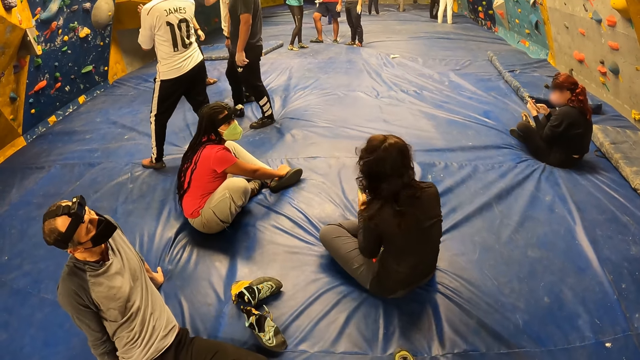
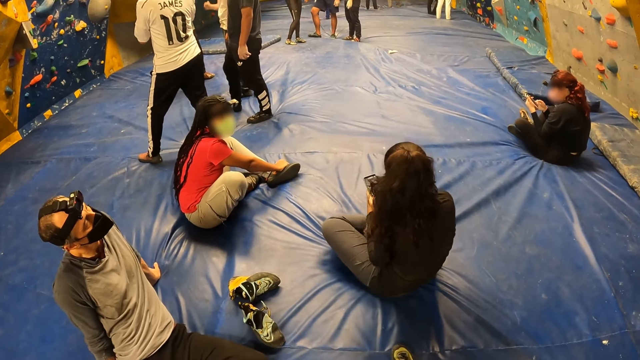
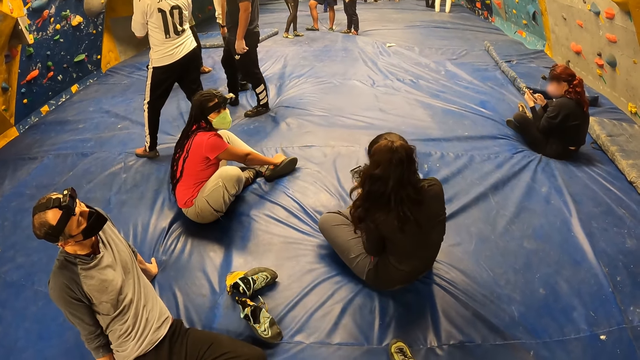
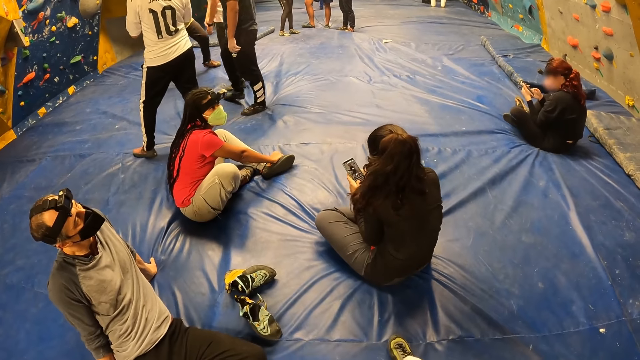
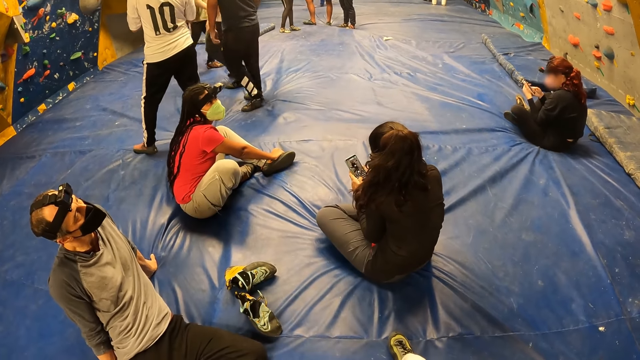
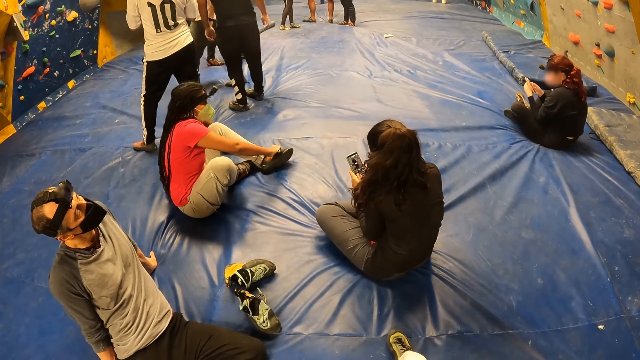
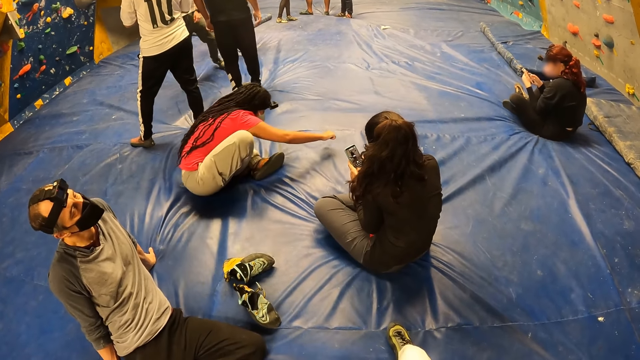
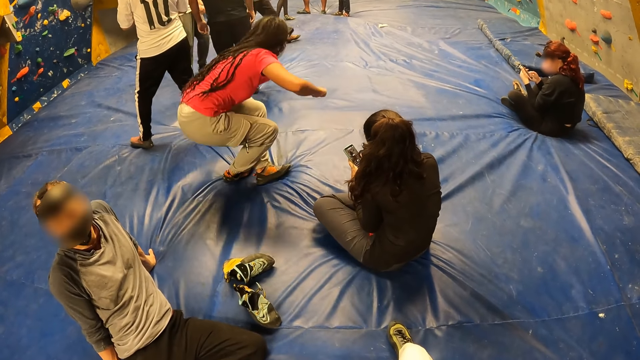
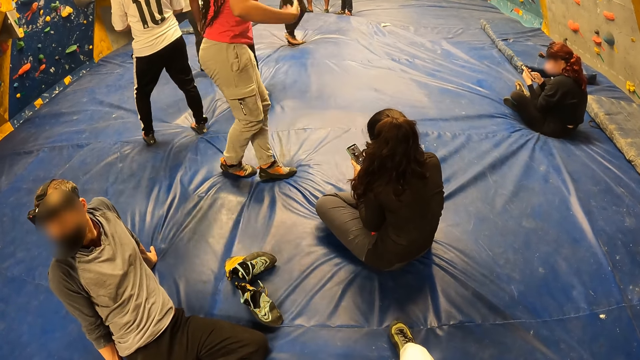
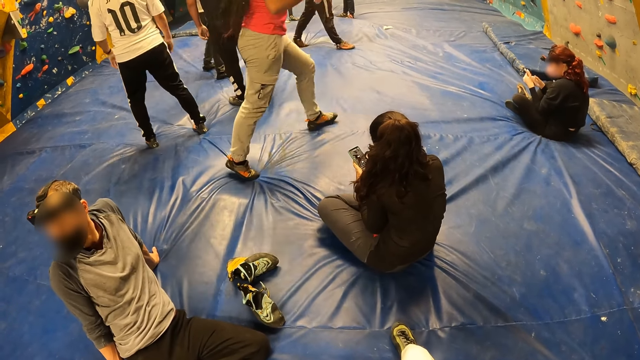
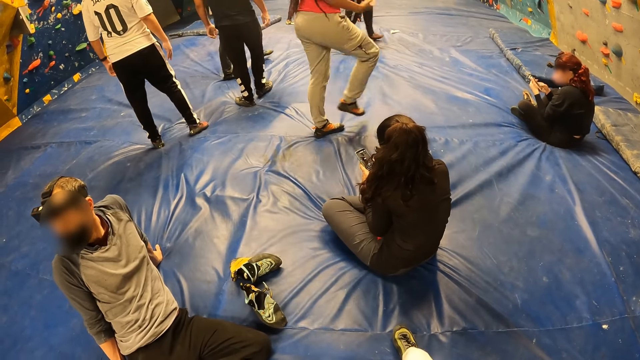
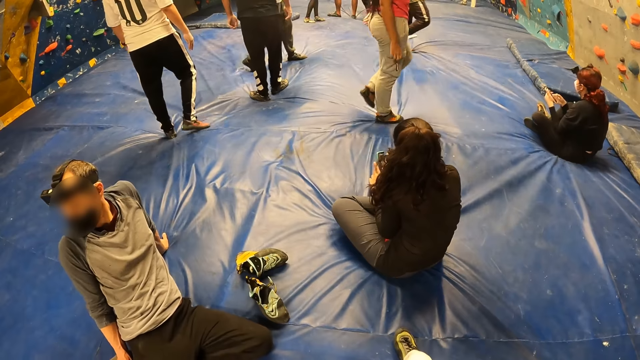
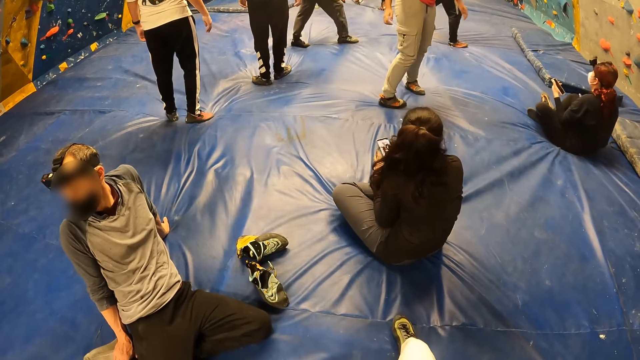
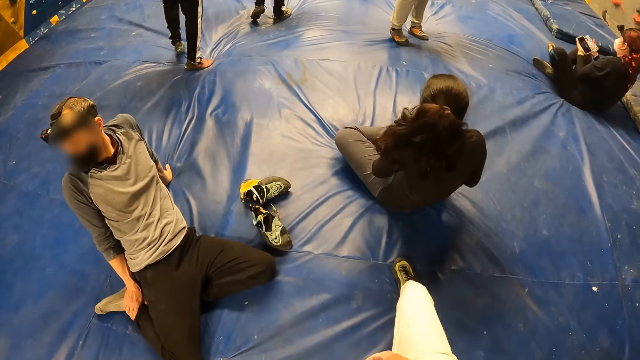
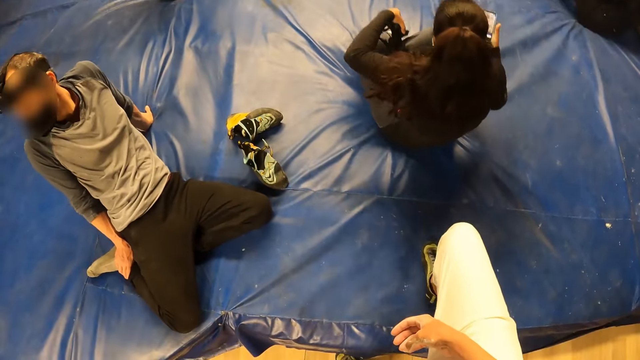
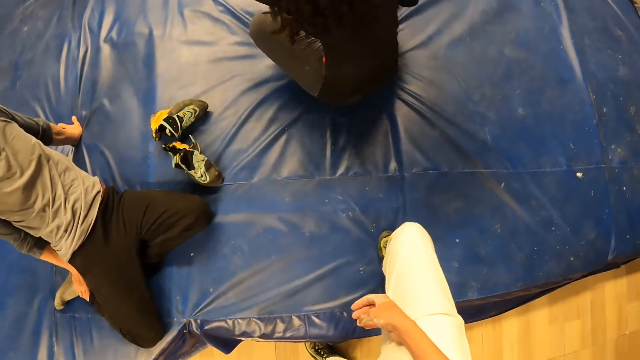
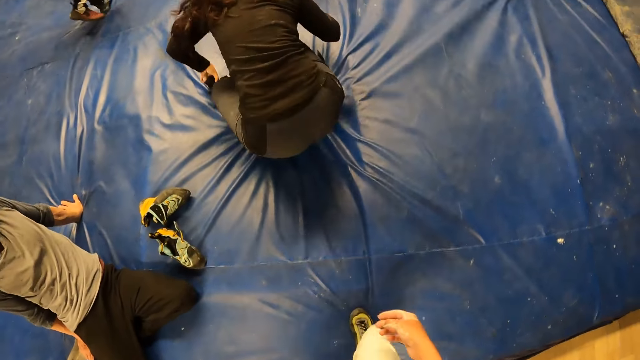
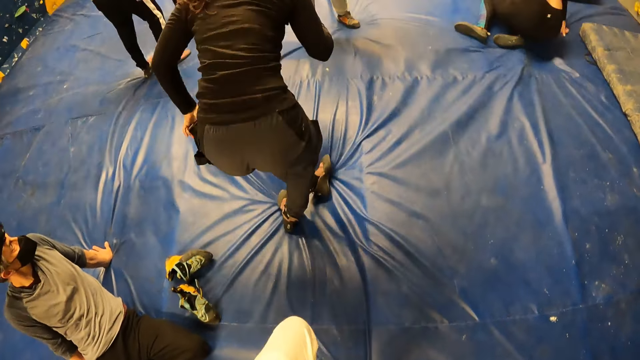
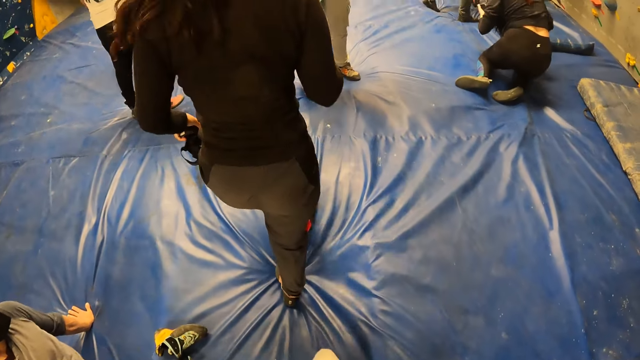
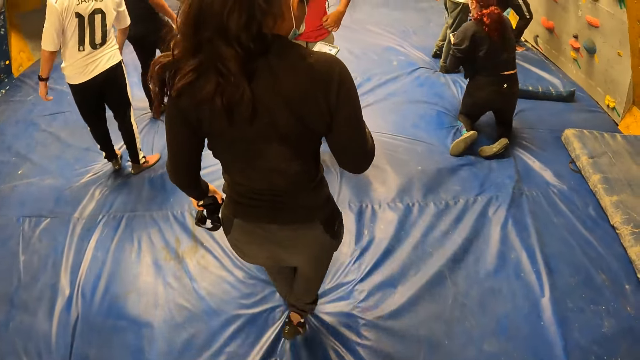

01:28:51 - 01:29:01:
The other woman moves her head. The first woman stands up and walks around the room. The other woman stands up.

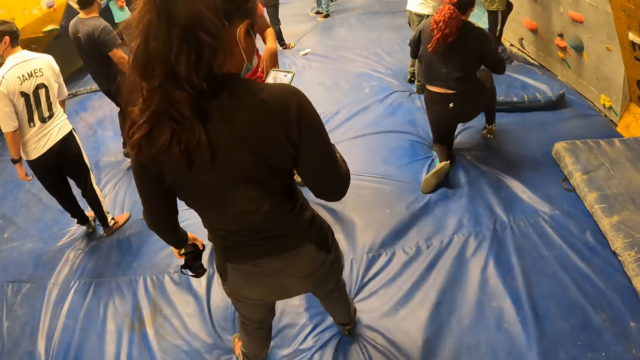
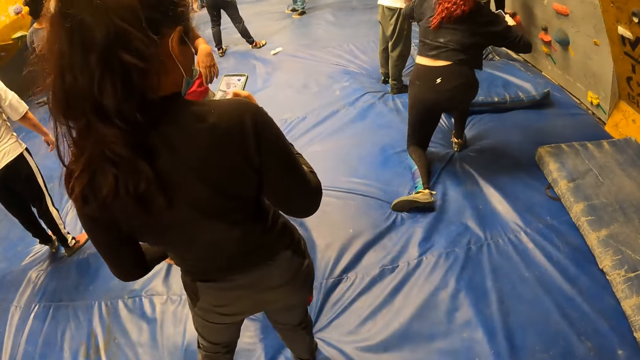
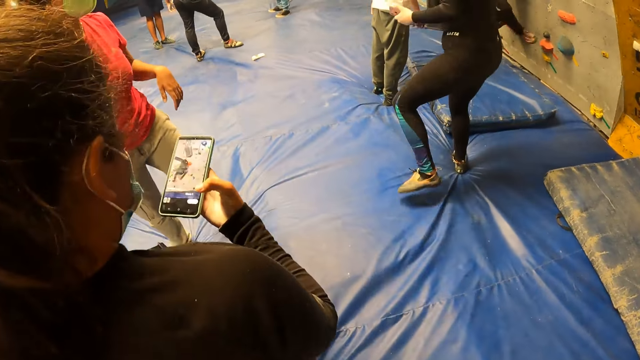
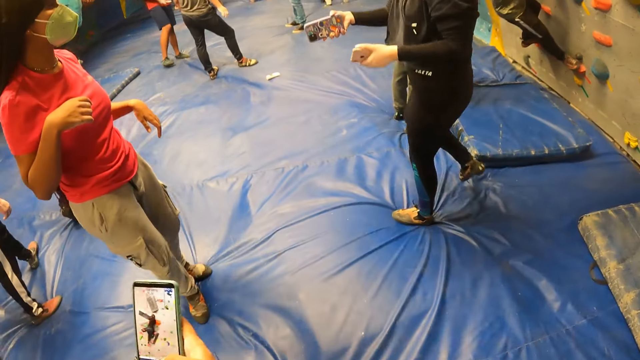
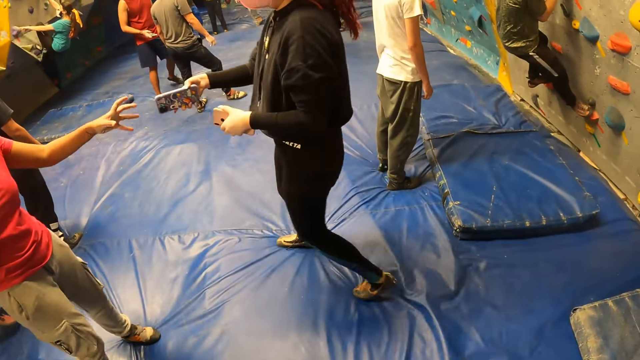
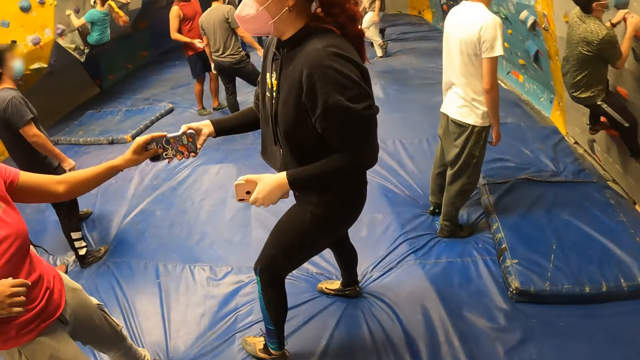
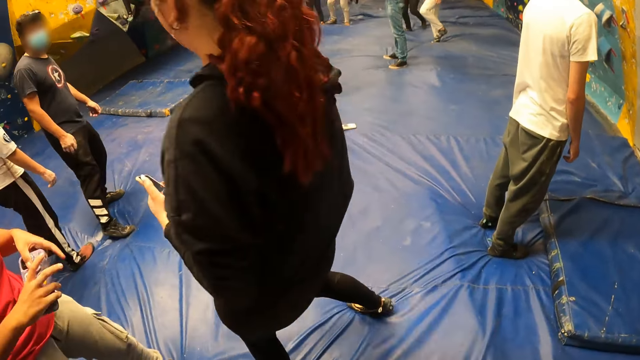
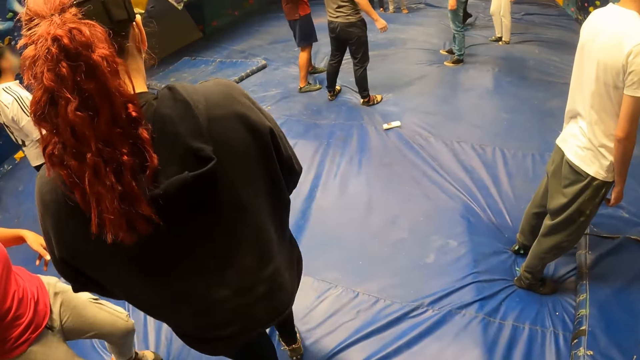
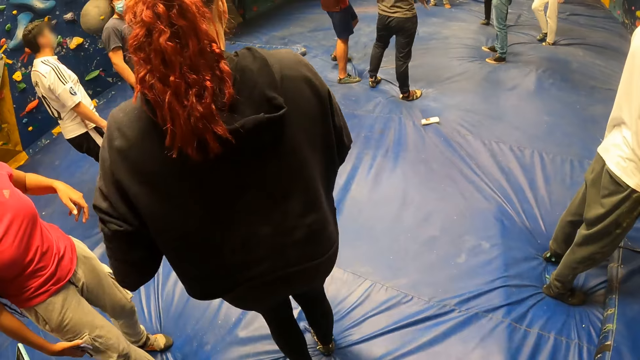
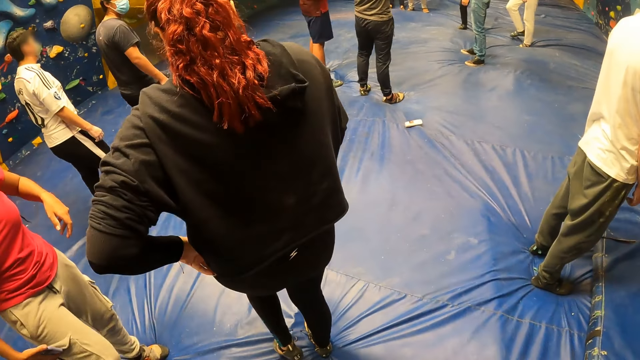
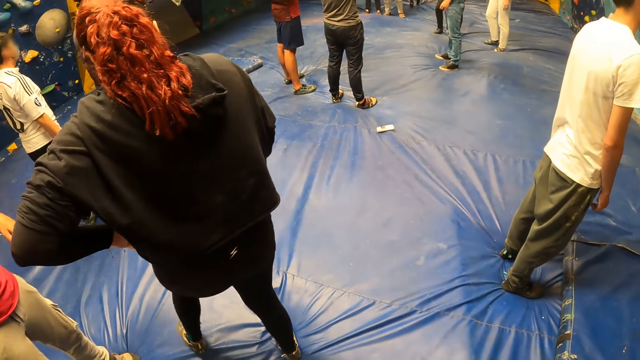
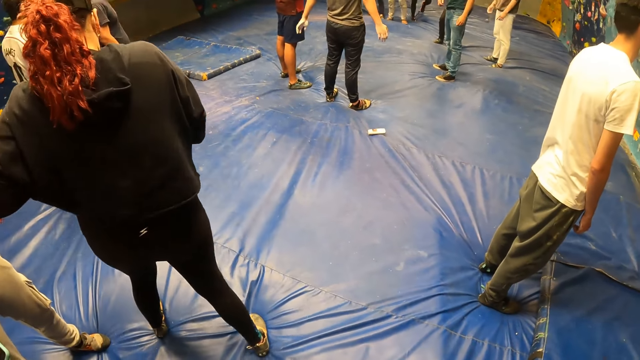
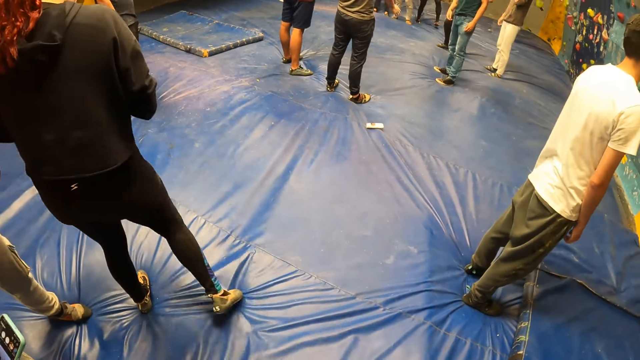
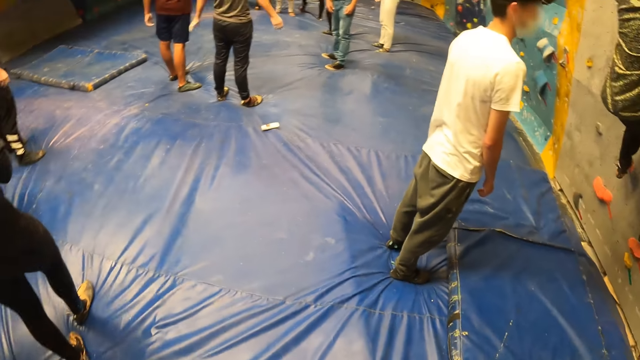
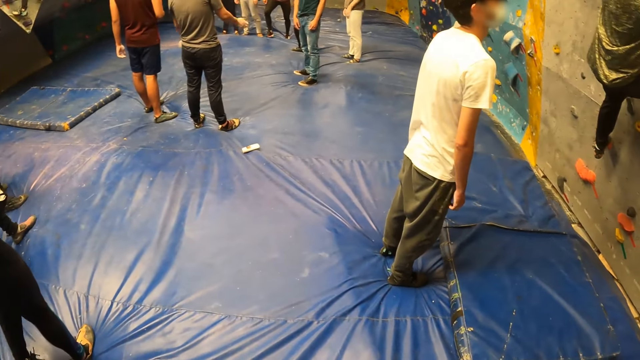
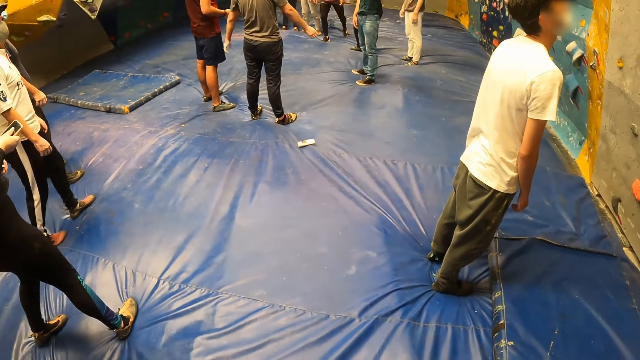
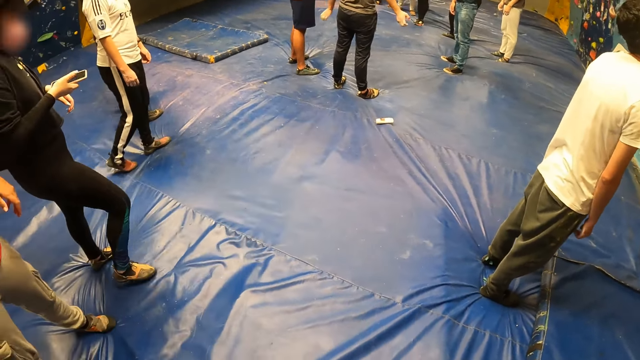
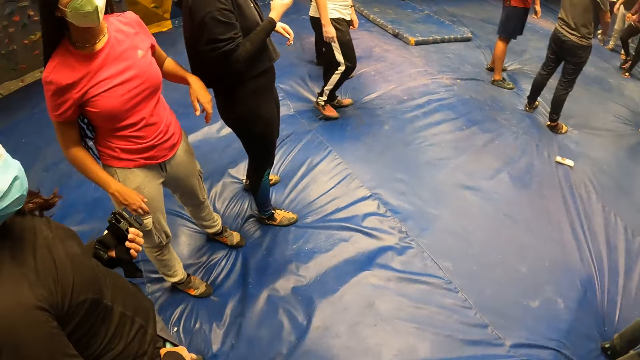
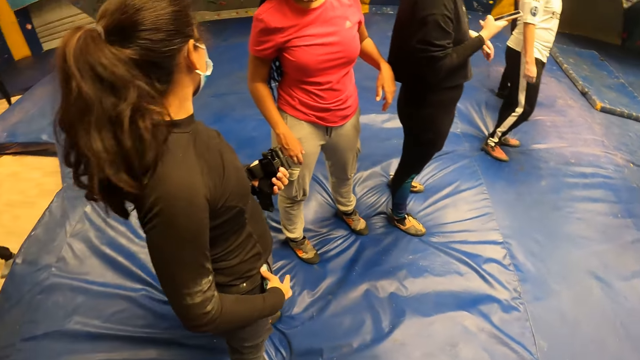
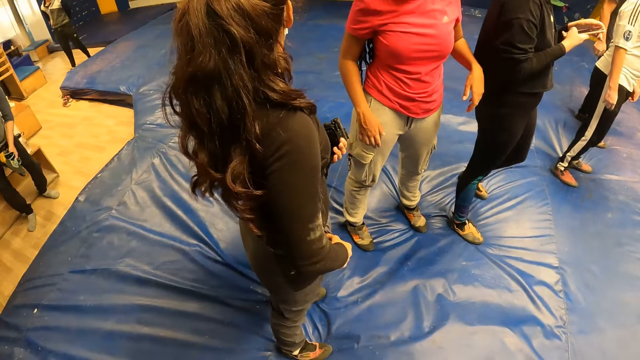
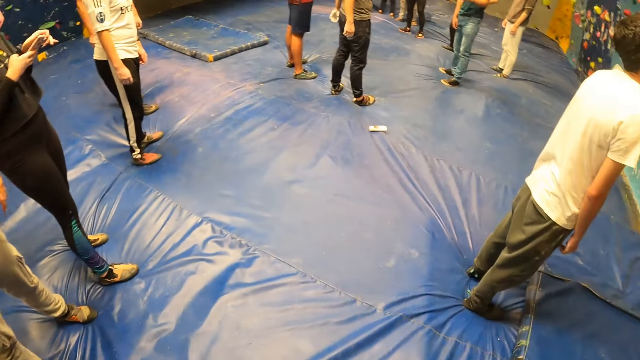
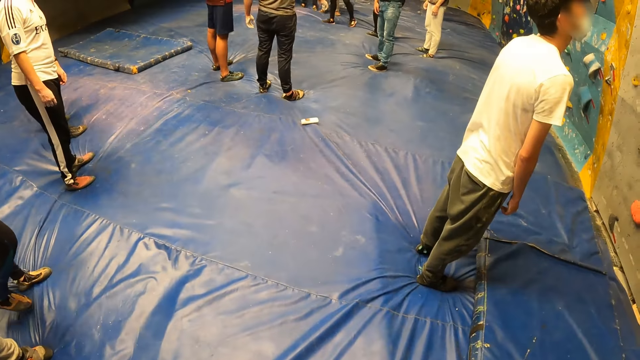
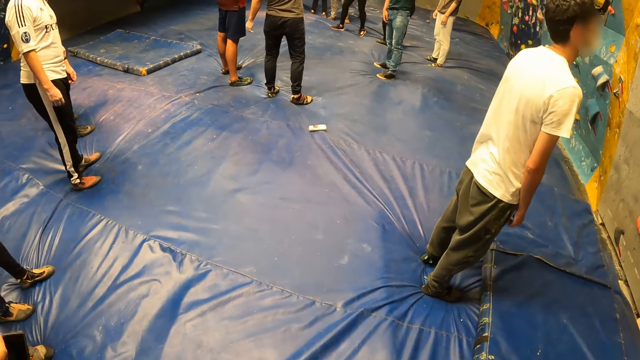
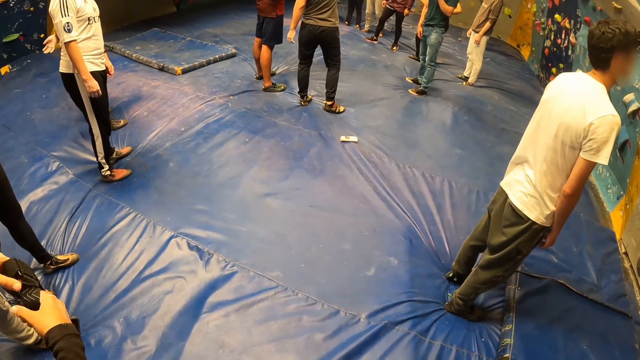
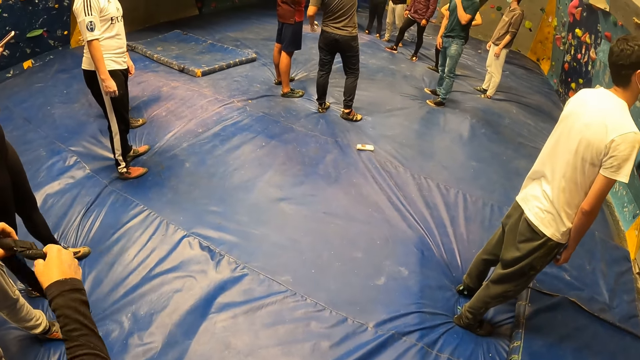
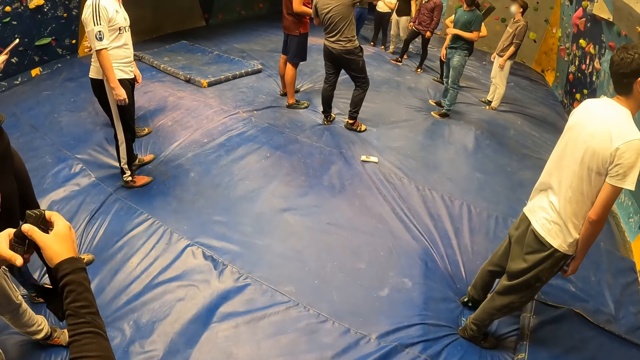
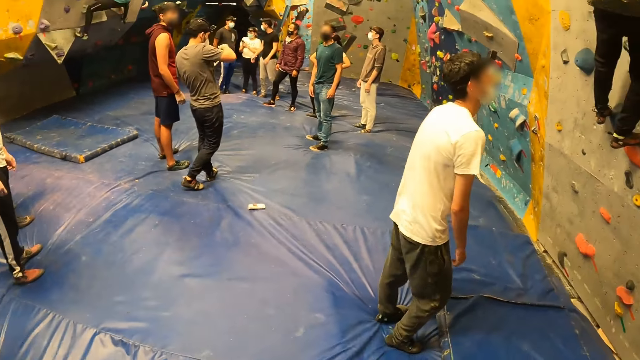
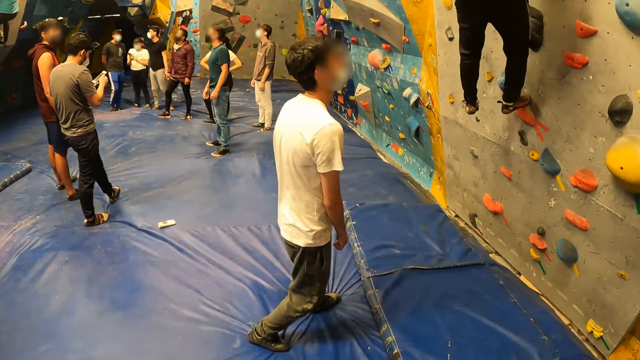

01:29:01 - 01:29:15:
A woman operates the phone. The camera wearer walks around the room. Another woman stands up. The second woman hands a third woman her phone. The camera wearer looks around the room. The second woman moves around. The camera wearer looks around the room.
